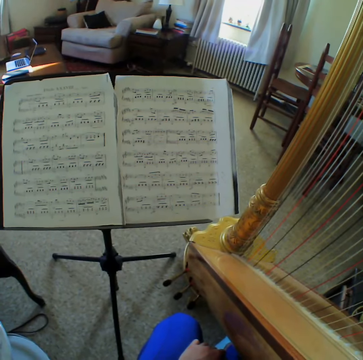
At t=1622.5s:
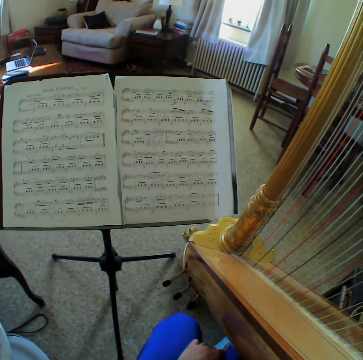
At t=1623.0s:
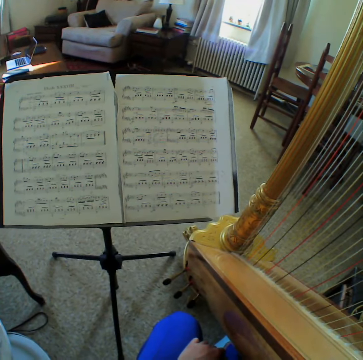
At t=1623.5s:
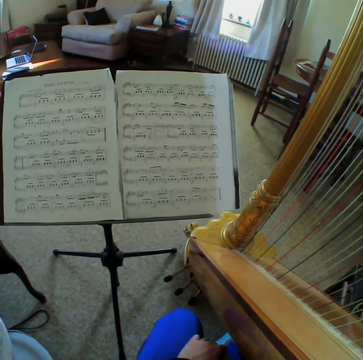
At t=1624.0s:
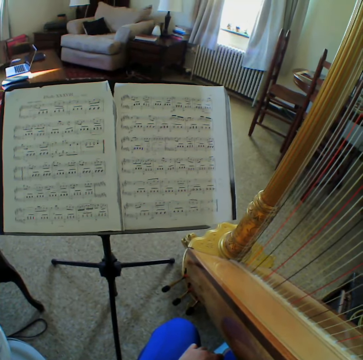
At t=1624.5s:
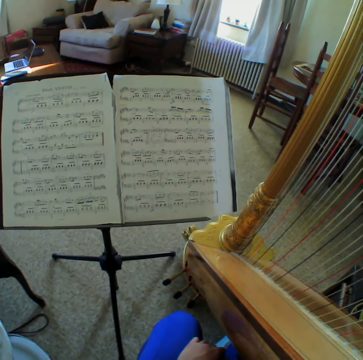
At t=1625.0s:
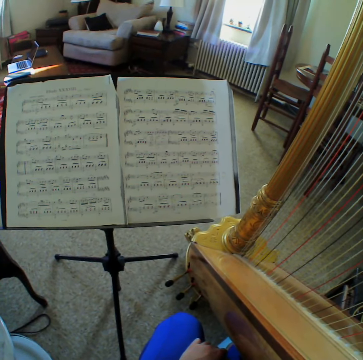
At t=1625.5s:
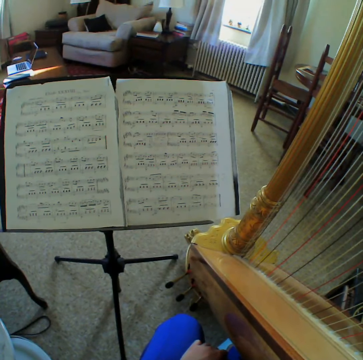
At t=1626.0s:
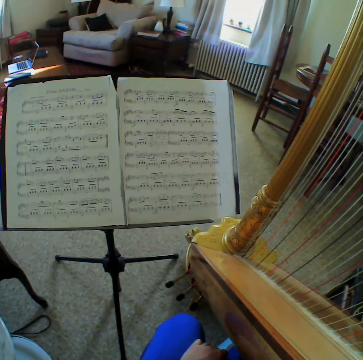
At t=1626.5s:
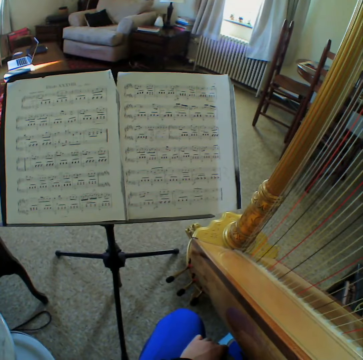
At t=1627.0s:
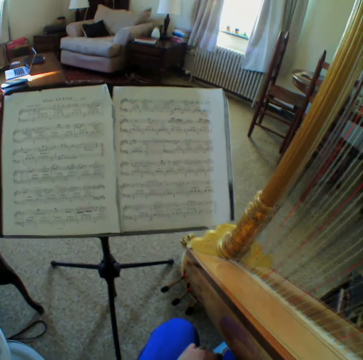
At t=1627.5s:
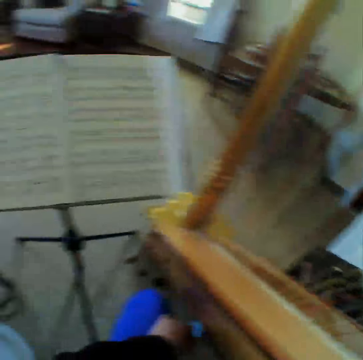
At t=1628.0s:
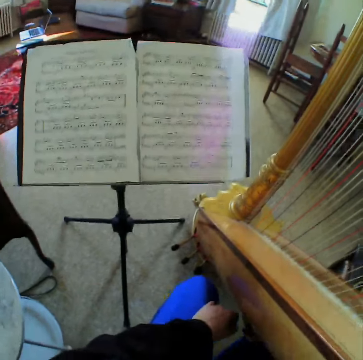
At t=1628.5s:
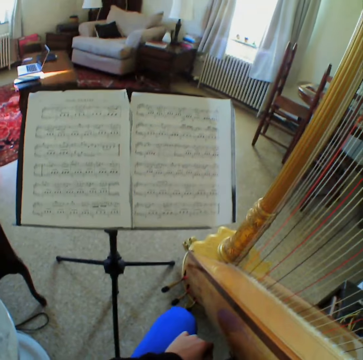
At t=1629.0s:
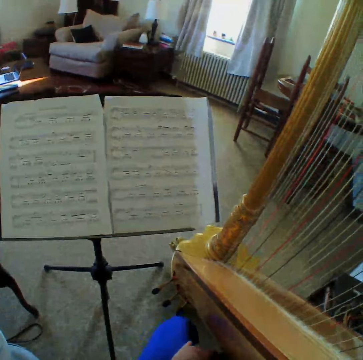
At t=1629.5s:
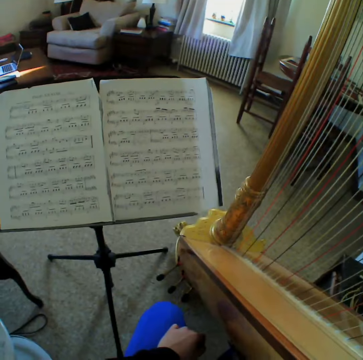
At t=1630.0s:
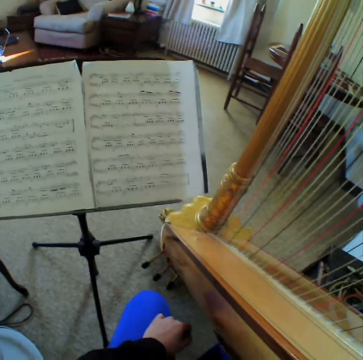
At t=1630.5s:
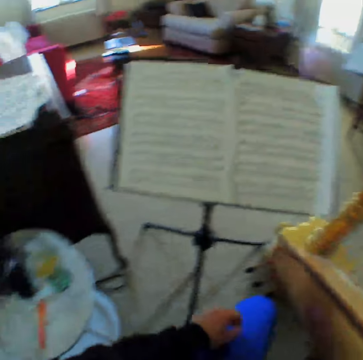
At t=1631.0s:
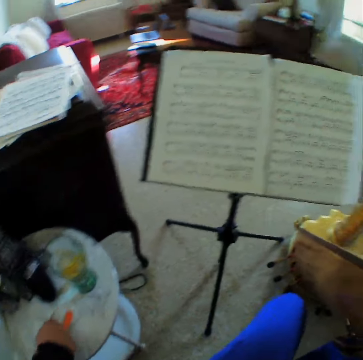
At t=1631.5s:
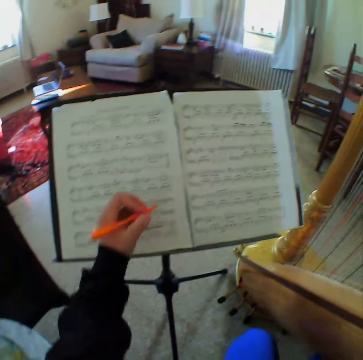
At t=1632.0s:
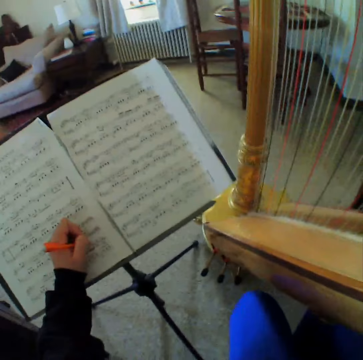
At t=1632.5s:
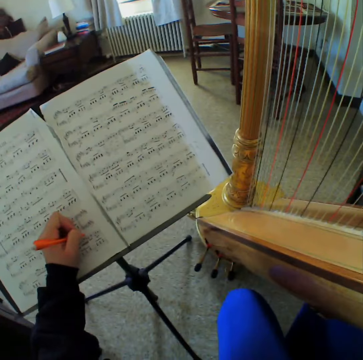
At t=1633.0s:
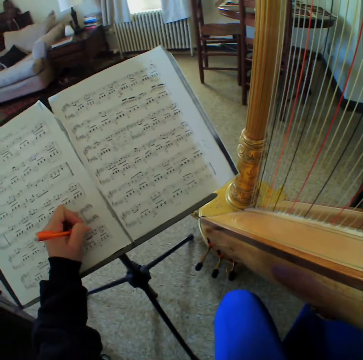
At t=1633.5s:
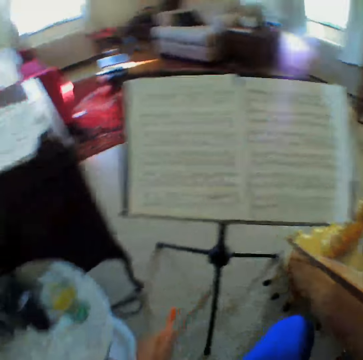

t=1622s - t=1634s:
The camera wearer starts to play the harp again with only her right hand. She carries the pen with her left hand. She writes on her music sheet.

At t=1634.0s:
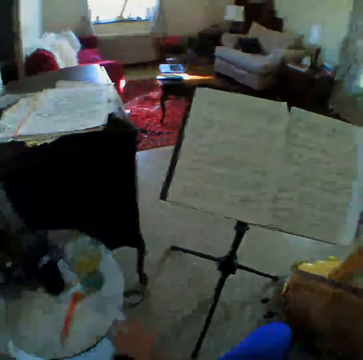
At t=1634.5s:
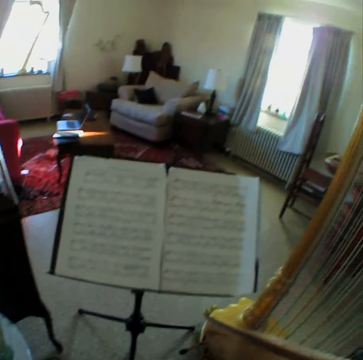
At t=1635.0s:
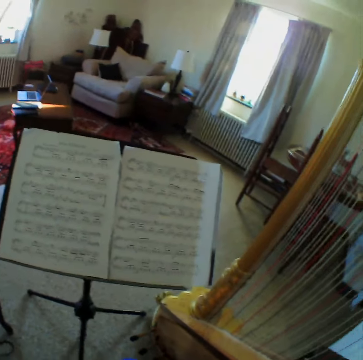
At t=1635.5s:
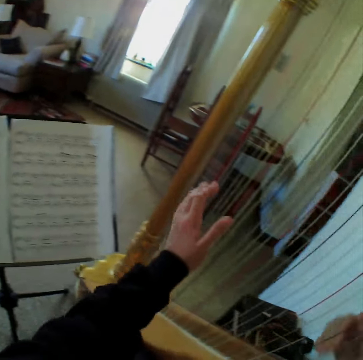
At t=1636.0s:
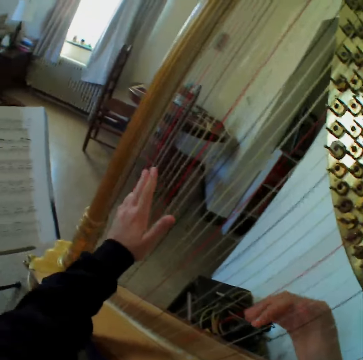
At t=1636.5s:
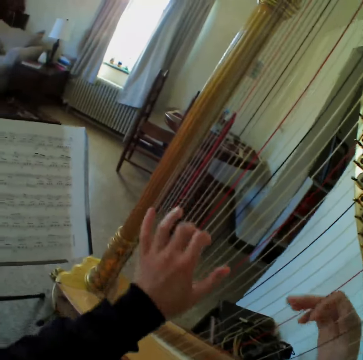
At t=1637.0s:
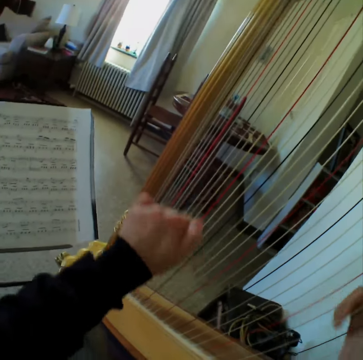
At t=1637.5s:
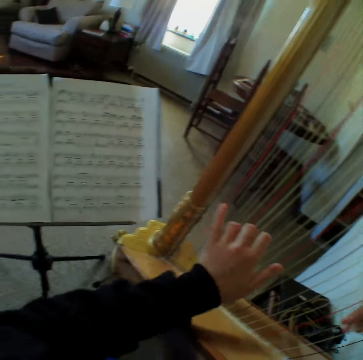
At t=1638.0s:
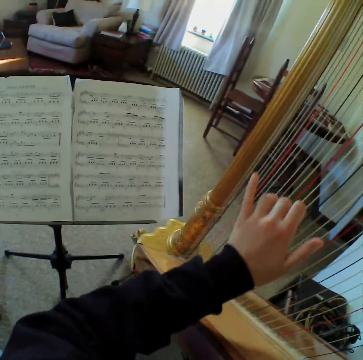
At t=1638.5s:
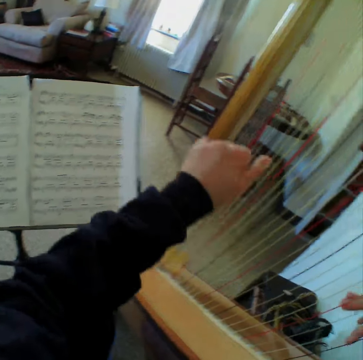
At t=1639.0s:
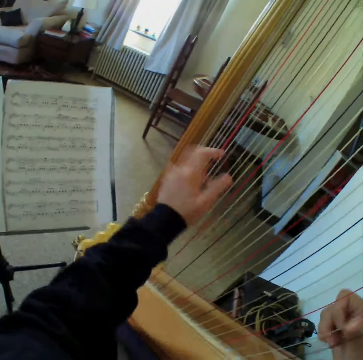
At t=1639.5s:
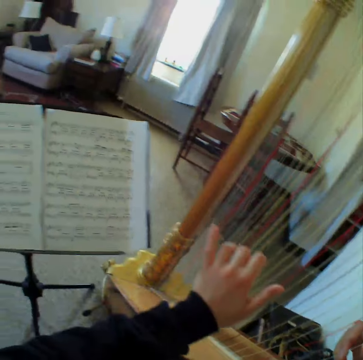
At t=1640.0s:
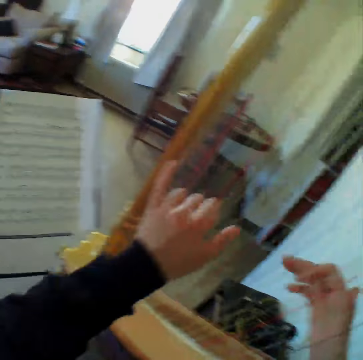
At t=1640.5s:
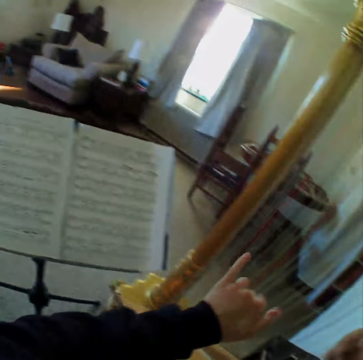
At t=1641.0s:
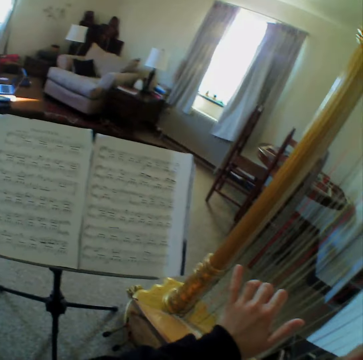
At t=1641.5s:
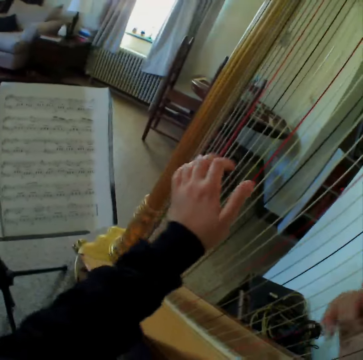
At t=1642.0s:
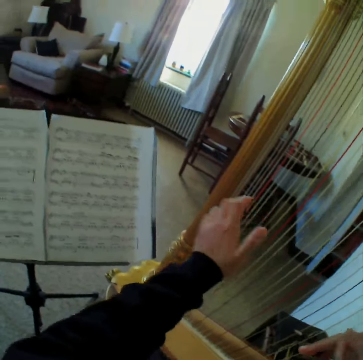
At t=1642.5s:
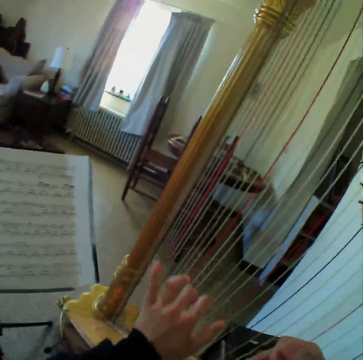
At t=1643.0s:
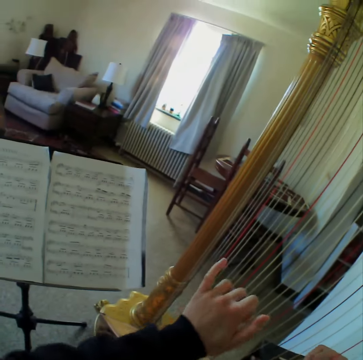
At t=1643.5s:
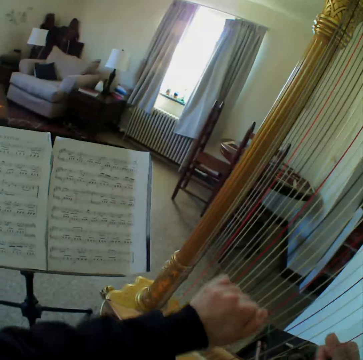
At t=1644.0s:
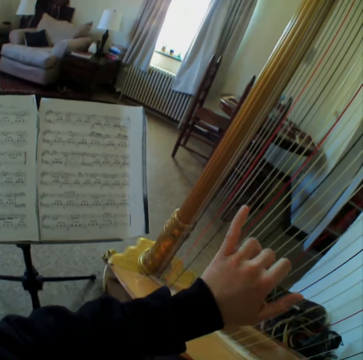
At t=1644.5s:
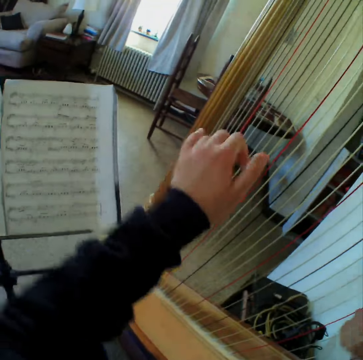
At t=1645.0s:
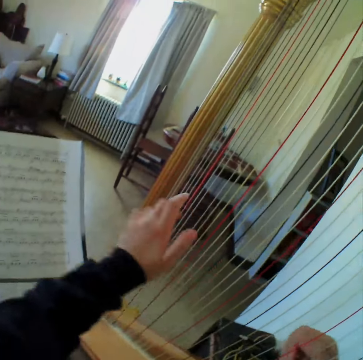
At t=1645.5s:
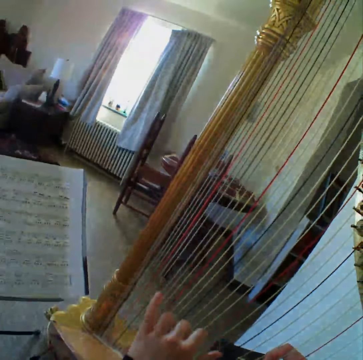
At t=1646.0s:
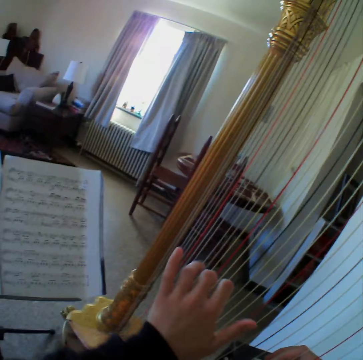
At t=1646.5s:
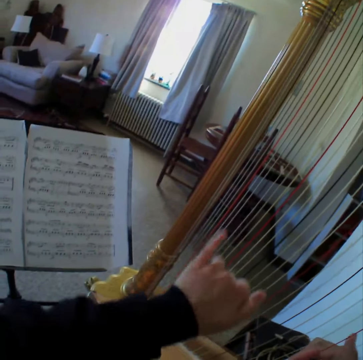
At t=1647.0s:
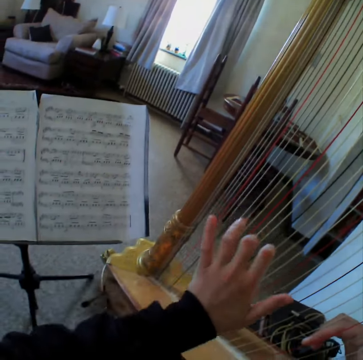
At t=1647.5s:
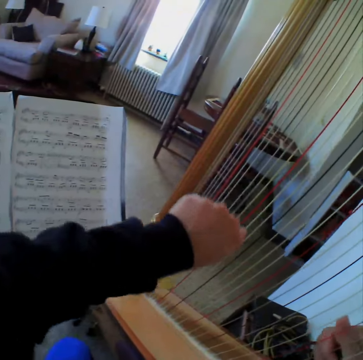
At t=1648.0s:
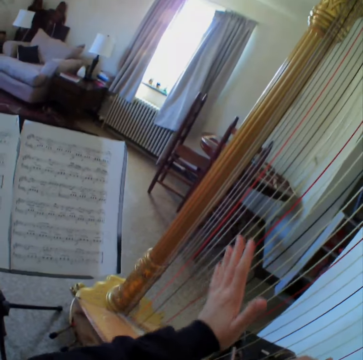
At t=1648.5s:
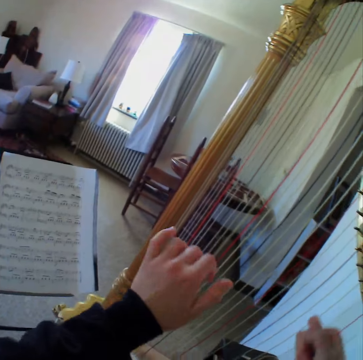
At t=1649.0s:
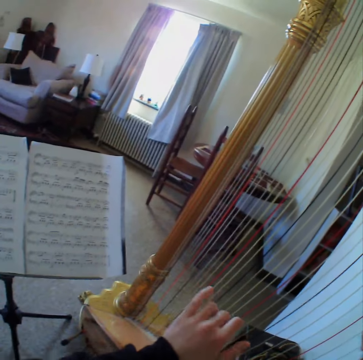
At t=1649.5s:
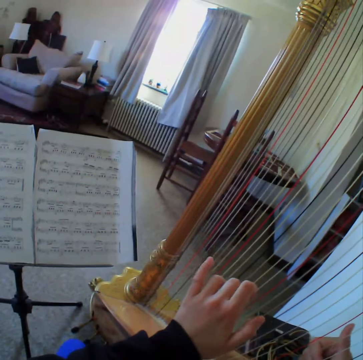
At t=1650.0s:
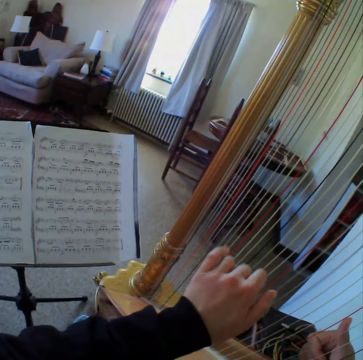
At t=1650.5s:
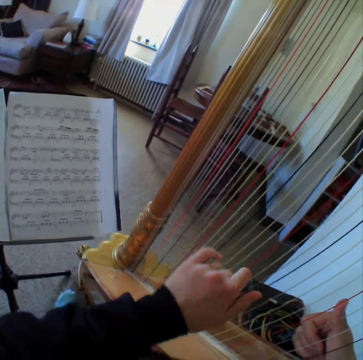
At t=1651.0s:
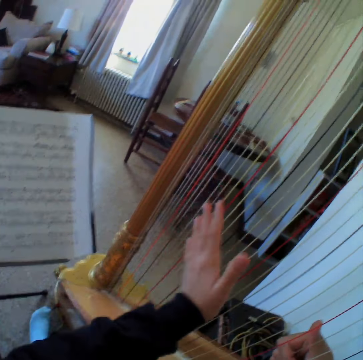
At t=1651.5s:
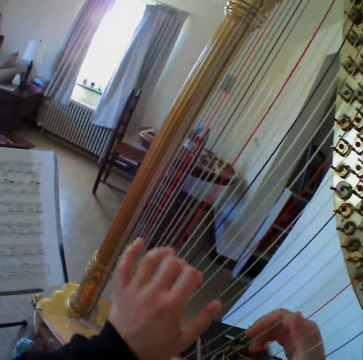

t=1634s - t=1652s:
The camera wearer keeps the pen on the table. They read the music paper. They read it again. They start to play the harp again. They read the music paper. They play the guitar. They read the music paper. They play the guitar. They read the music paper. They play the guitar.

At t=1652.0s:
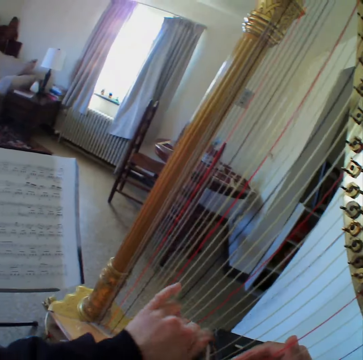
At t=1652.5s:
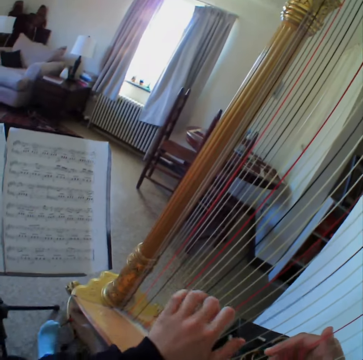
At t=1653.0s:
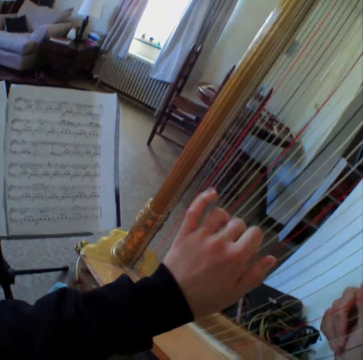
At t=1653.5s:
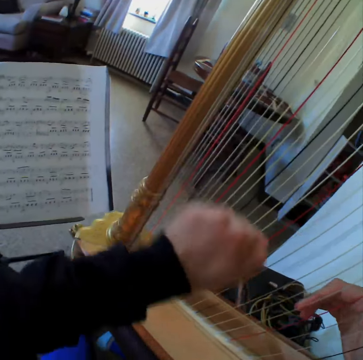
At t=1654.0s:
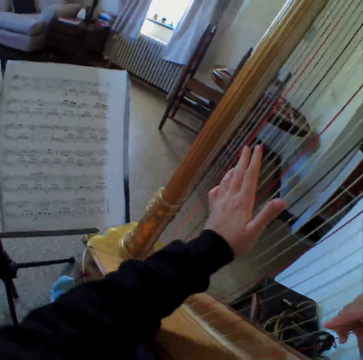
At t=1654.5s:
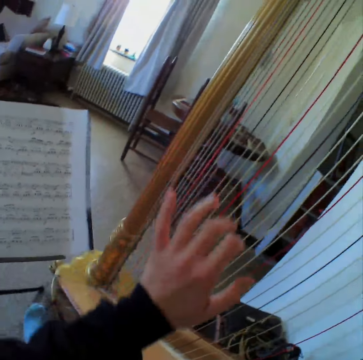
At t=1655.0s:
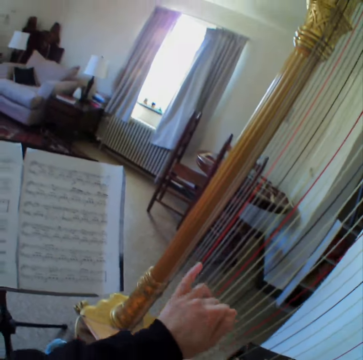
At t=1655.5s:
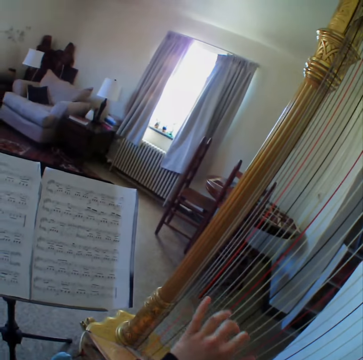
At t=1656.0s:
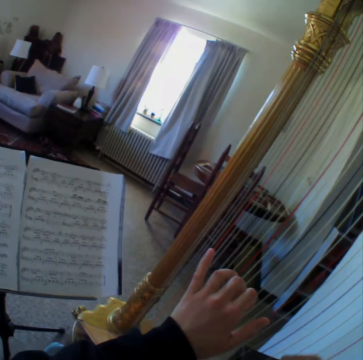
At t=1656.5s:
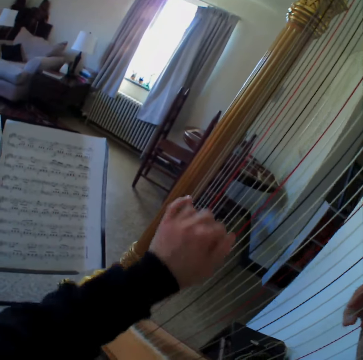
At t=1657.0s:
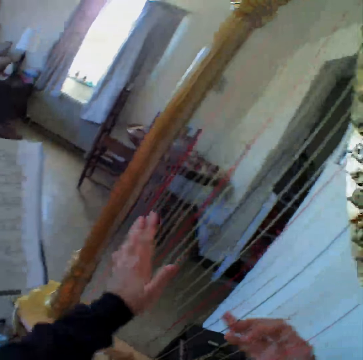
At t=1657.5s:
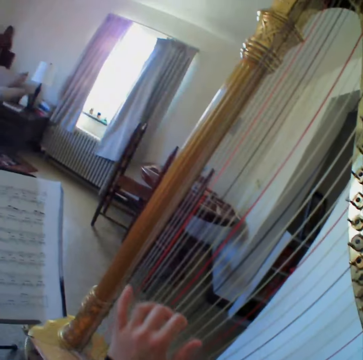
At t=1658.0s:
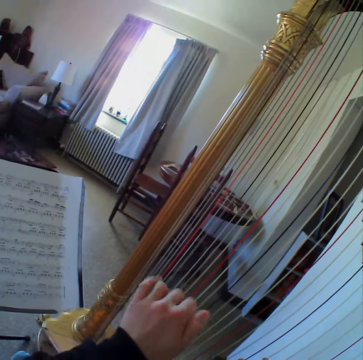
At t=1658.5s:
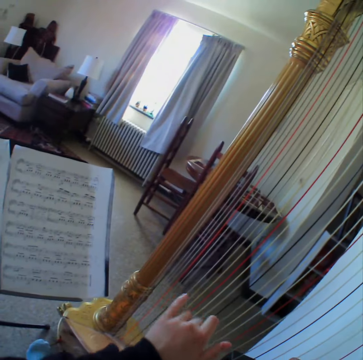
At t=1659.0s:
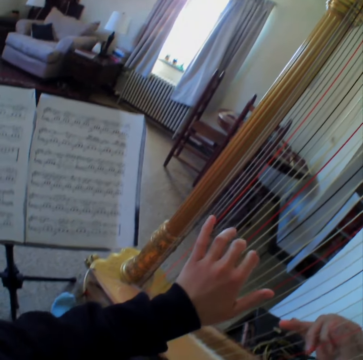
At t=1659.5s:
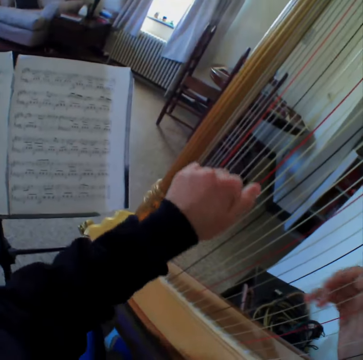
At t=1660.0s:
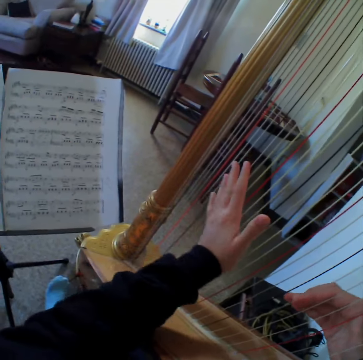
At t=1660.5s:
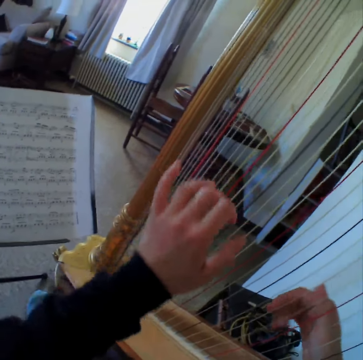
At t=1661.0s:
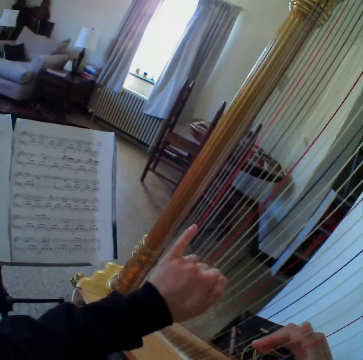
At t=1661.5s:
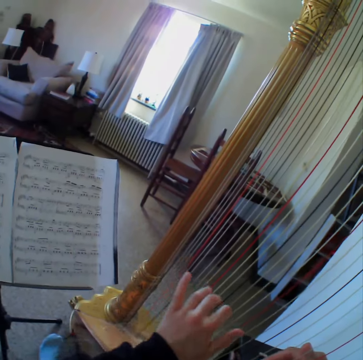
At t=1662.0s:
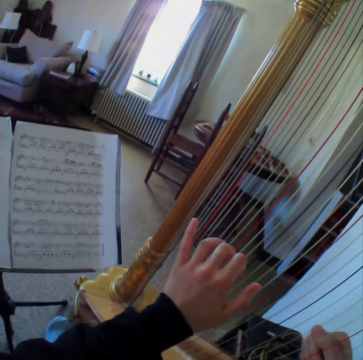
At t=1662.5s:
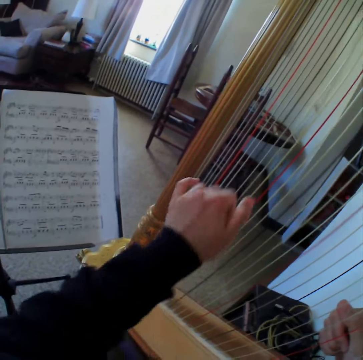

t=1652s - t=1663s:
The camera wearer reads the music paper. They play the guitar. They read the music paper.
